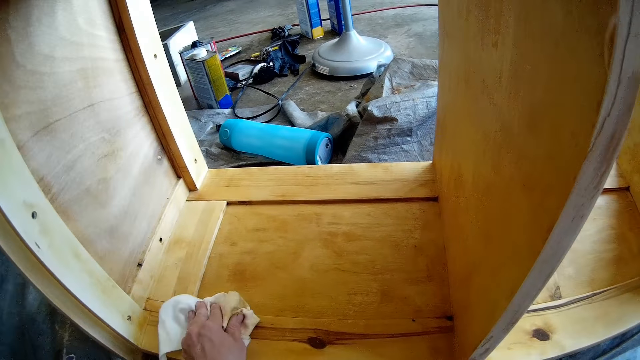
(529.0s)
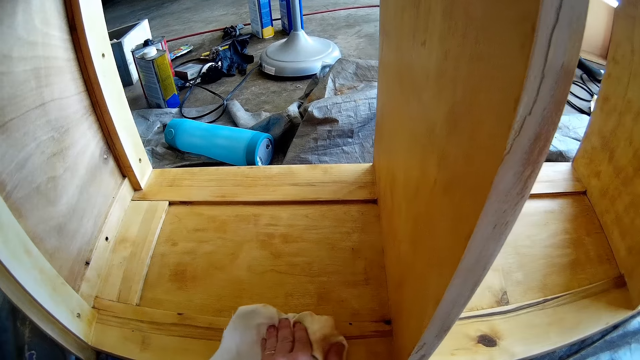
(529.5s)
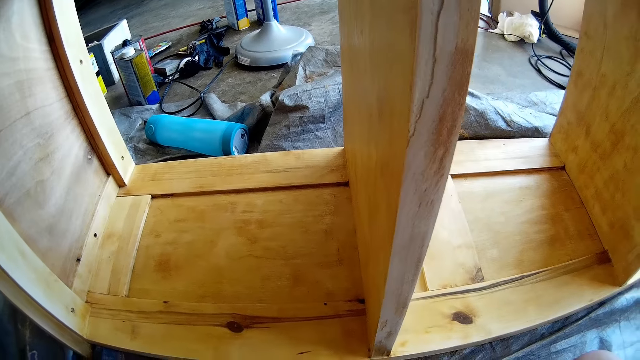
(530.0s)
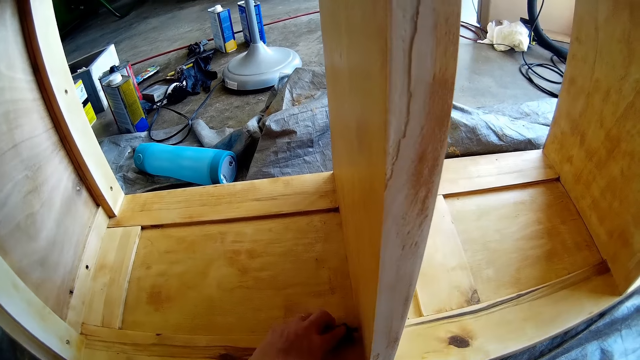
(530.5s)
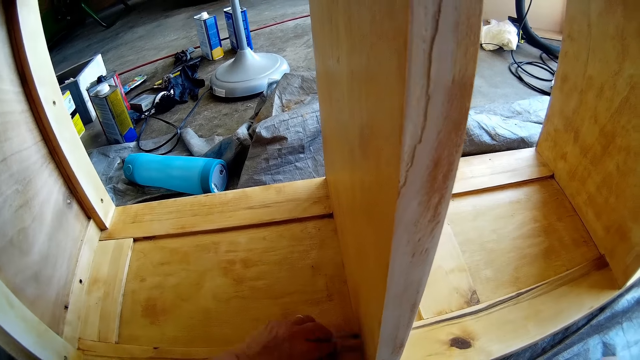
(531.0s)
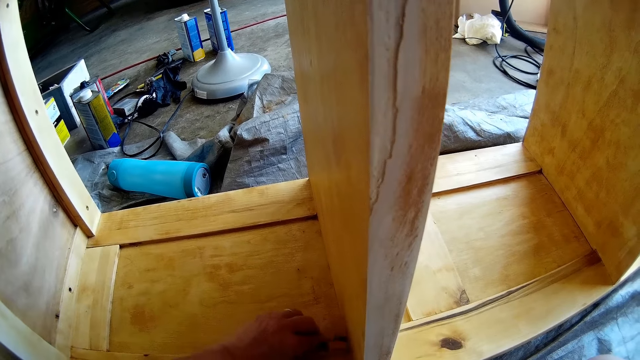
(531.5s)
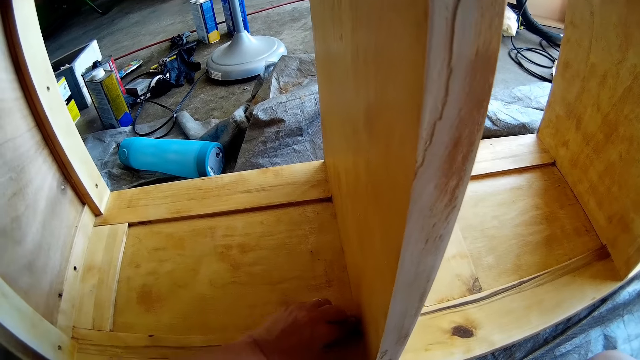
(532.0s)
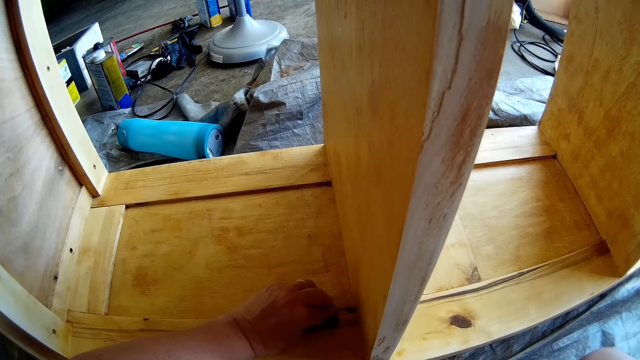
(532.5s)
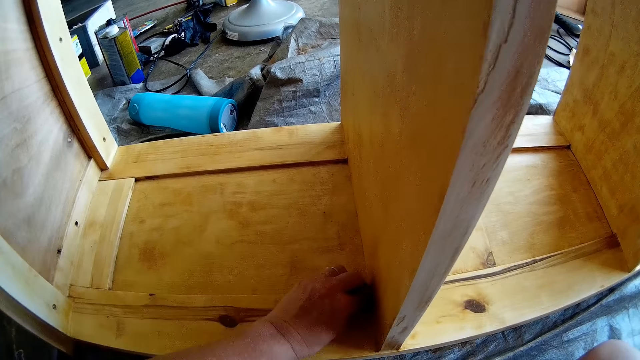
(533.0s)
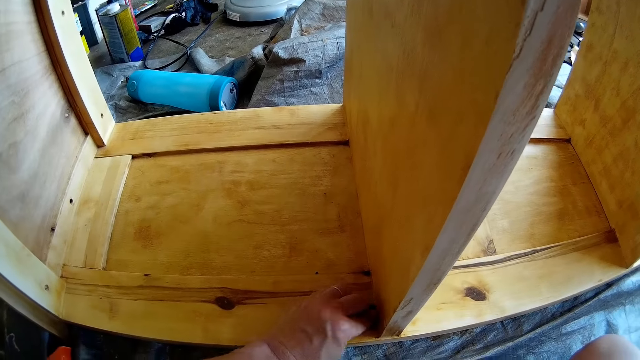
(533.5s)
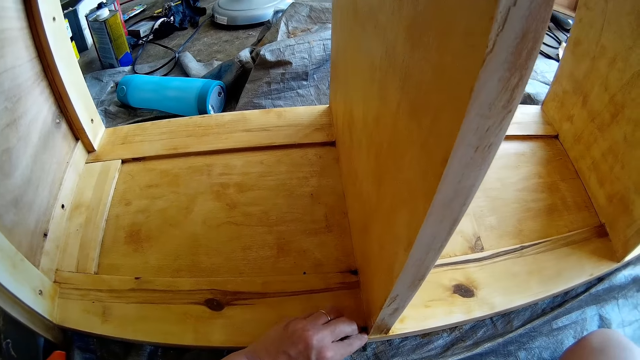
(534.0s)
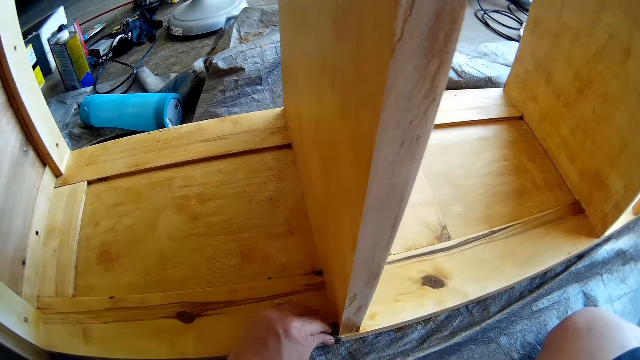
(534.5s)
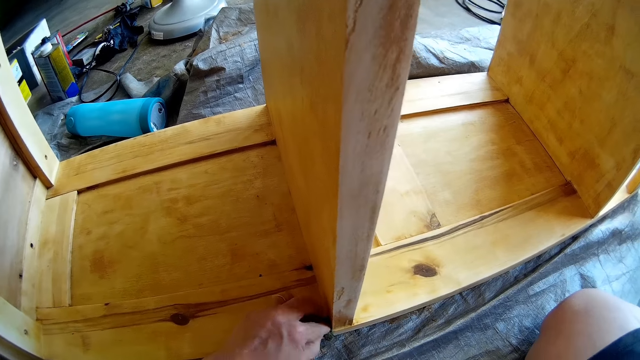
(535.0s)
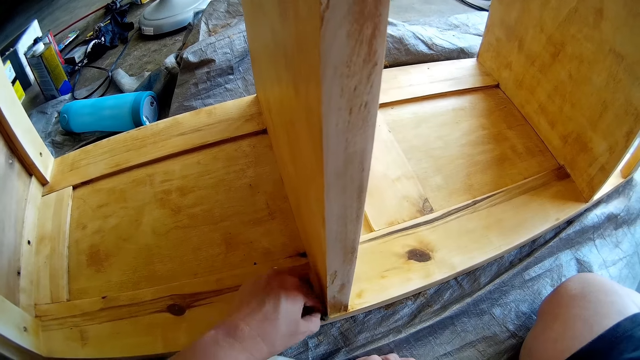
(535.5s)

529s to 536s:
The camera wearer brushes the shelf with the abrasive in her left hand.

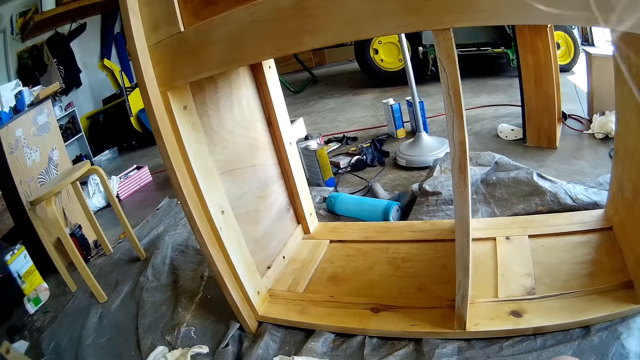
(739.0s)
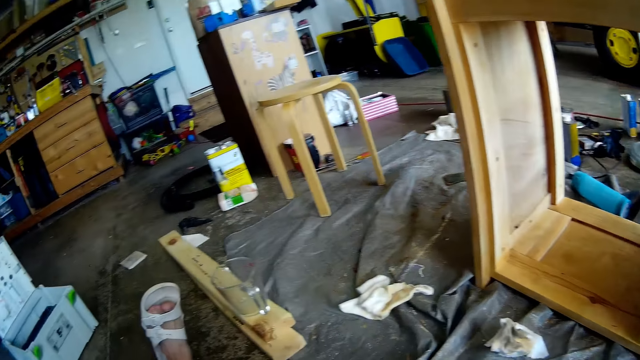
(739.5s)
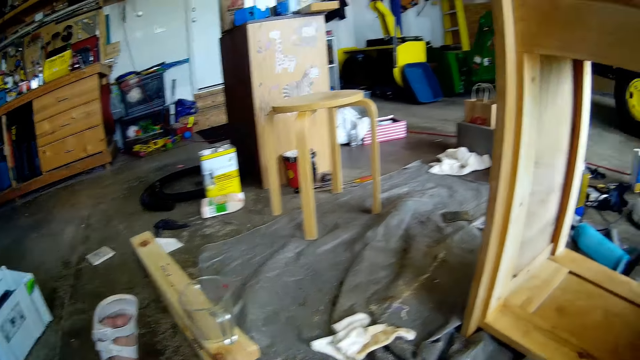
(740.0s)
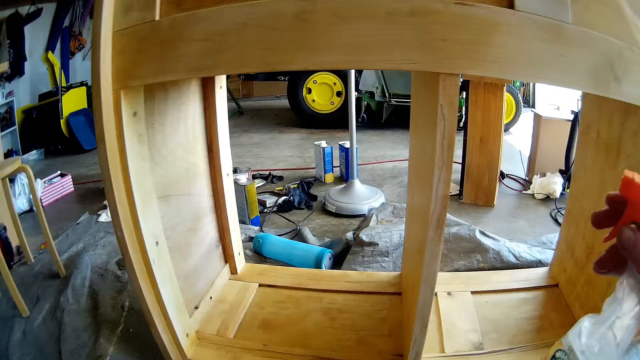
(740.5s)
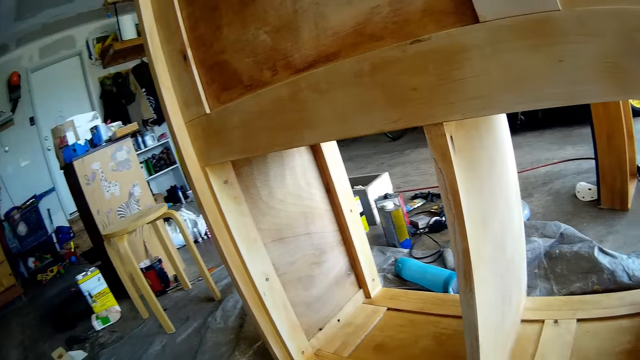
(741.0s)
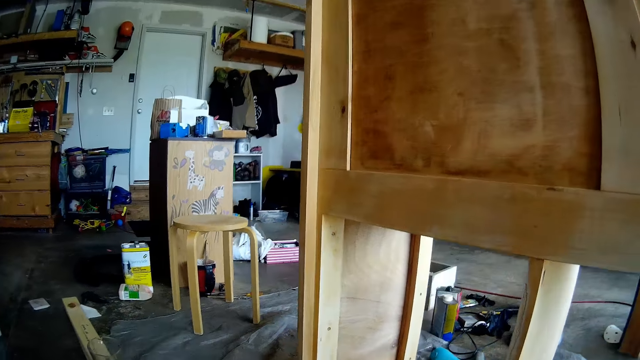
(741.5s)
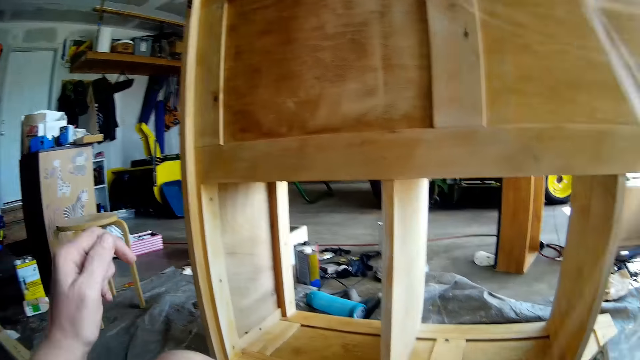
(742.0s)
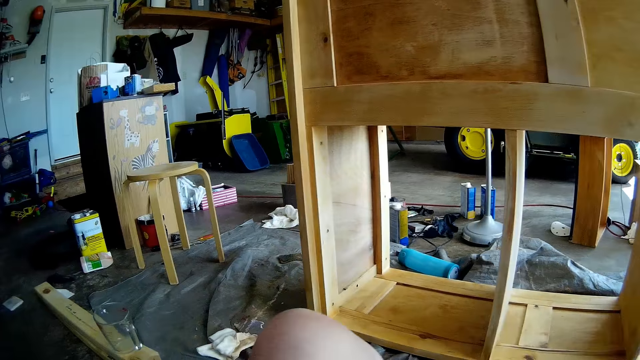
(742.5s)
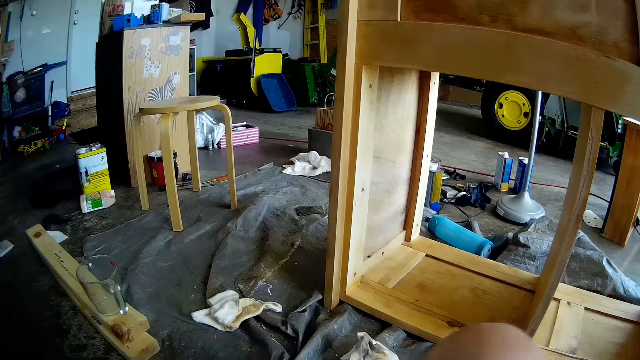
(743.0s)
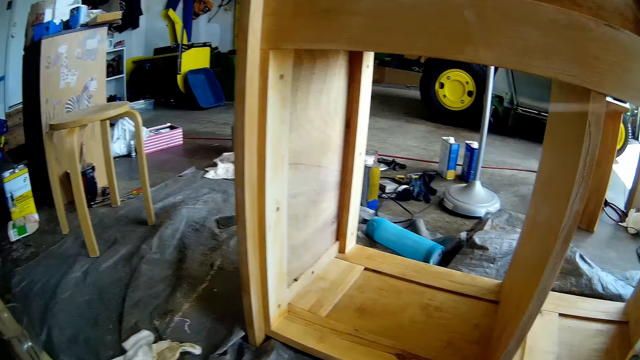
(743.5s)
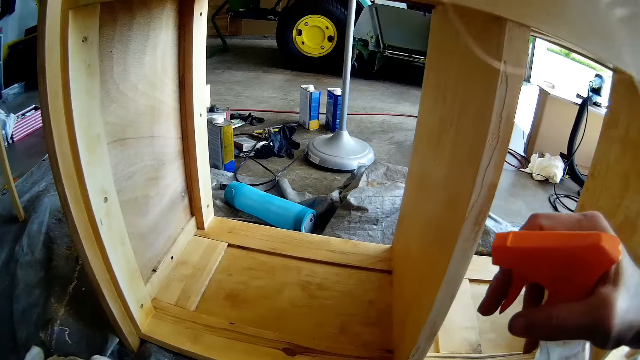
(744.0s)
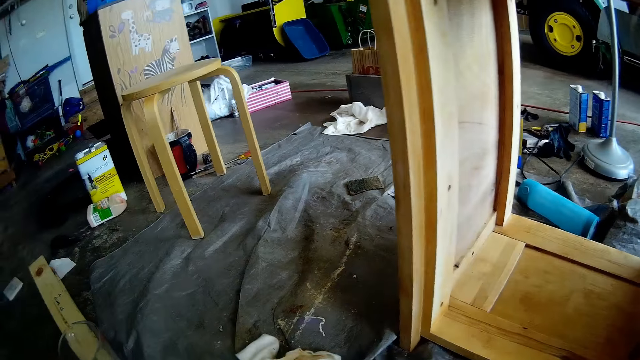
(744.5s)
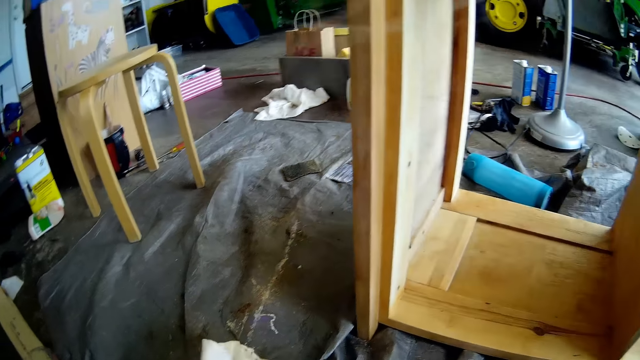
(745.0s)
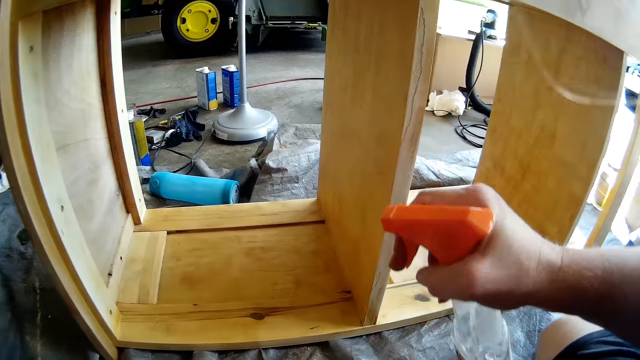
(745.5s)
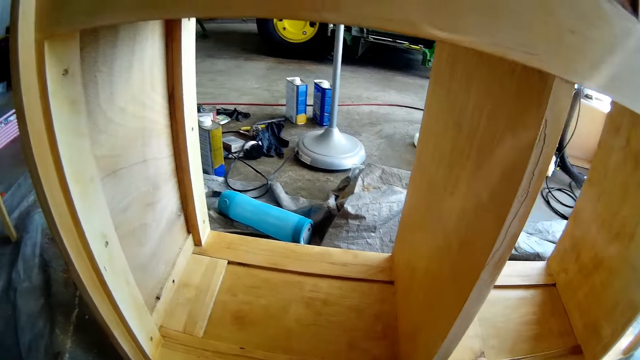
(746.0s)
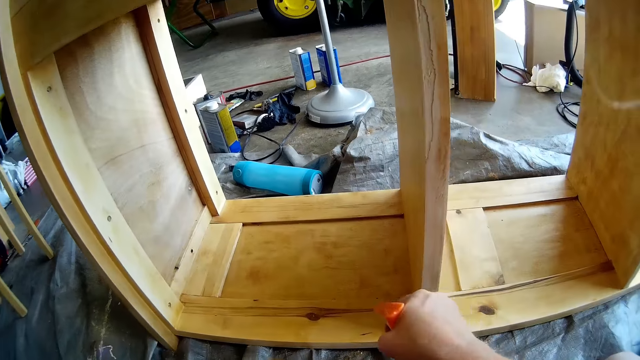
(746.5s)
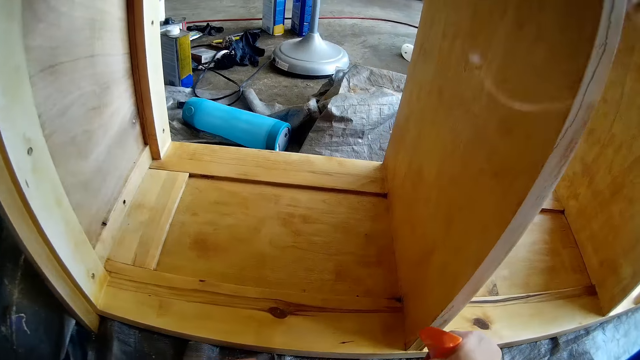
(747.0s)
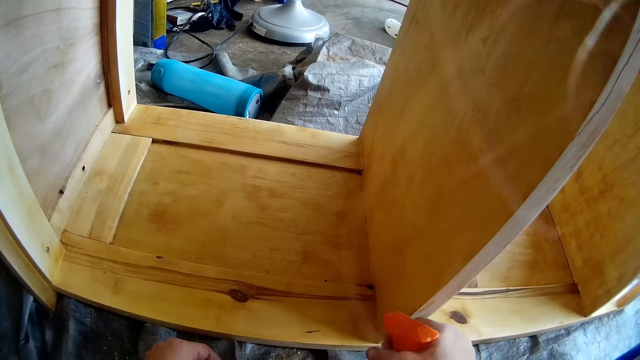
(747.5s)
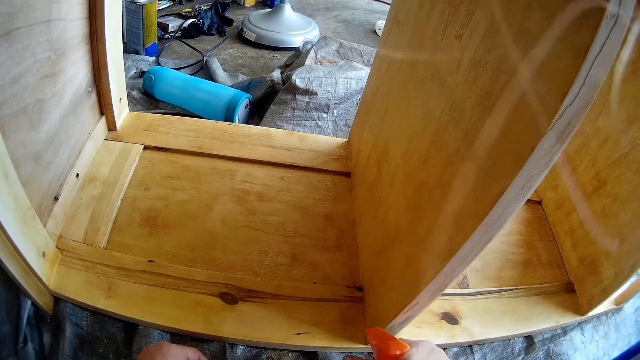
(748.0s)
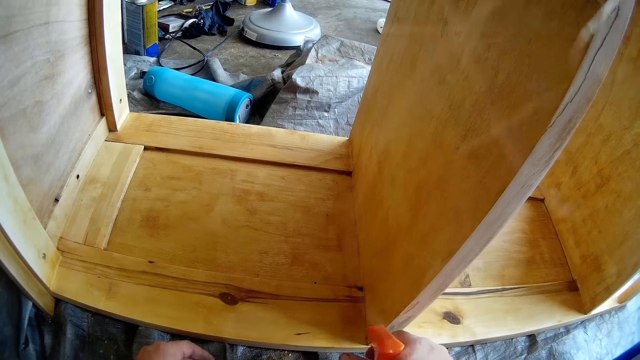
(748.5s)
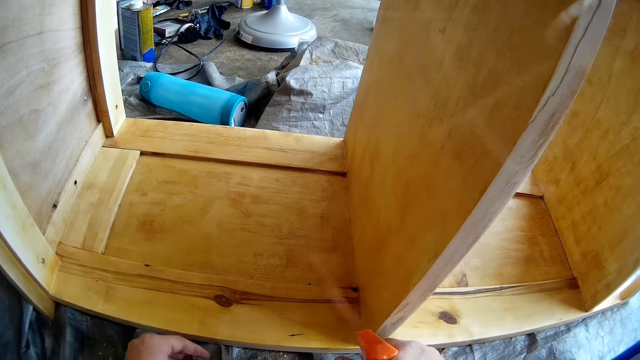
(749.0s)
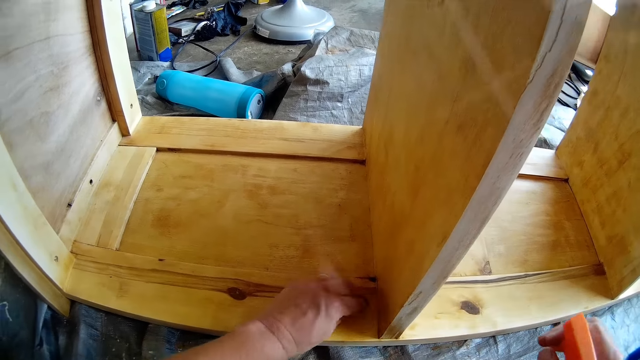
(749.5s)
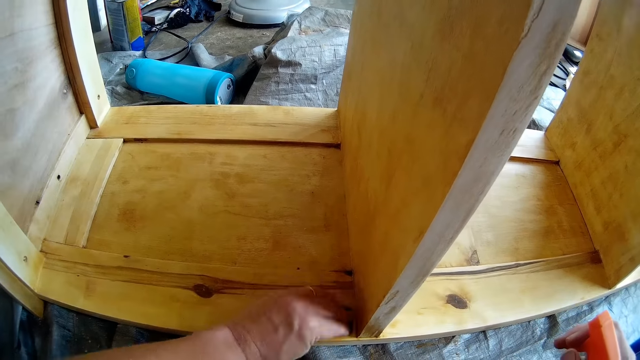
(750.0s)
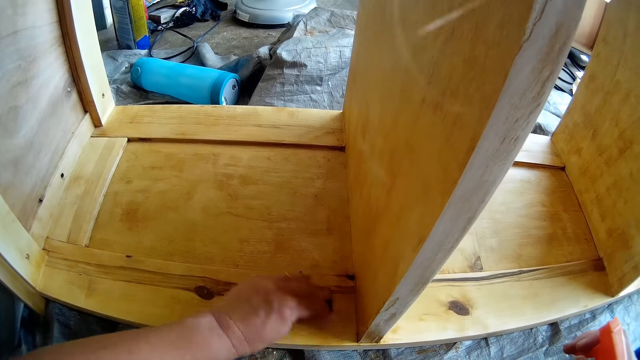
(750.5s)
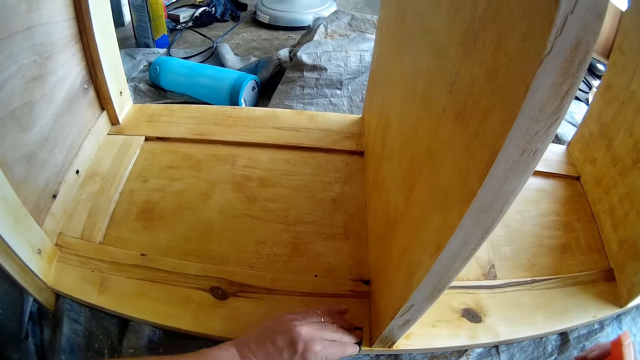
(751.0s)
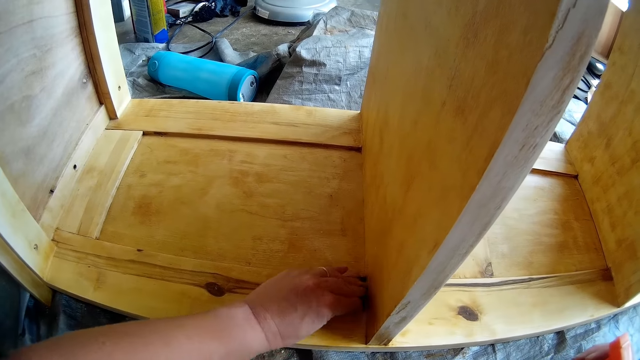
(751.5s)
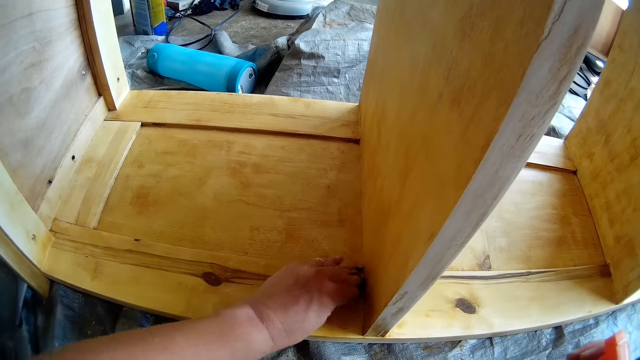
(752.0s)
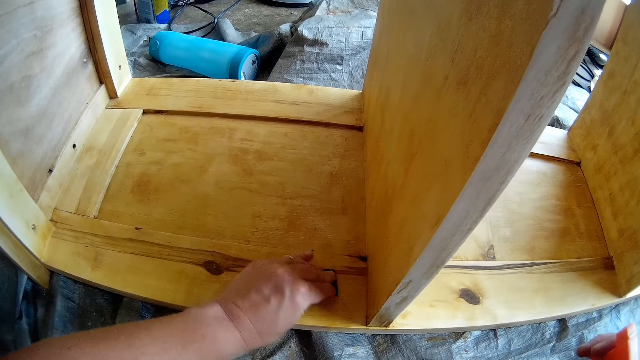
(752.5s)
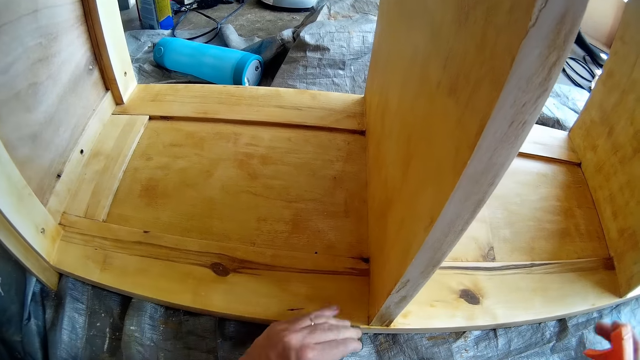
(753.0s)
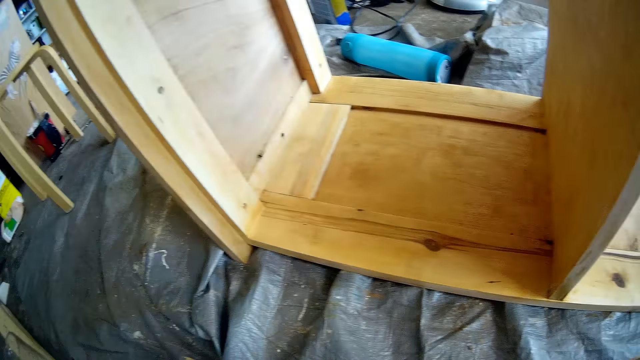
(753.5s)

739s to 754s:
The camera wearer sprays the shelf with the liquid in the bottle in his right hand. He files the shelf with sandpaper on his left hand. He wipes the wood with a cloth.
